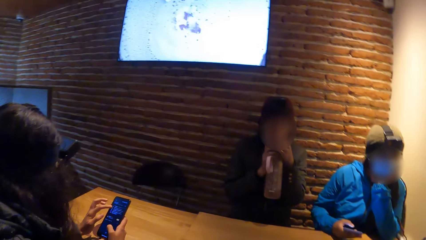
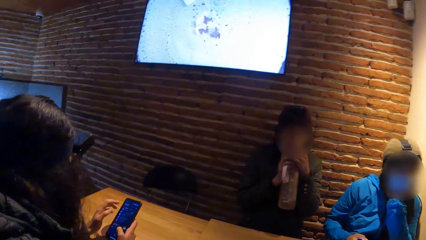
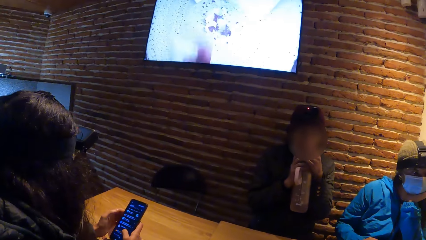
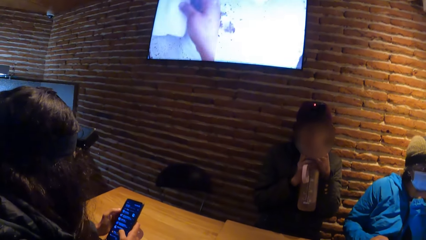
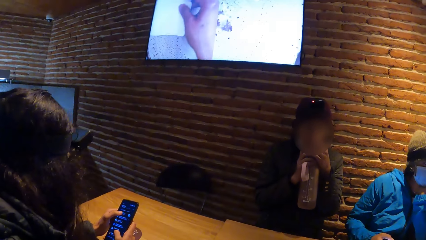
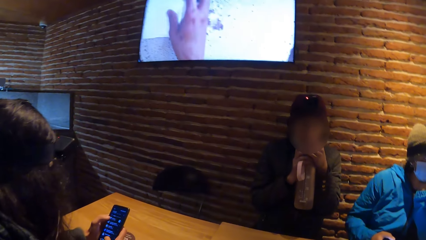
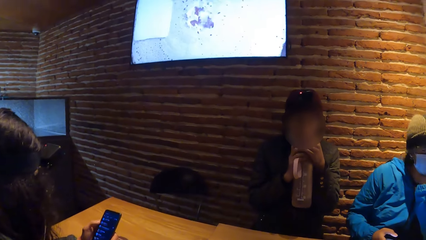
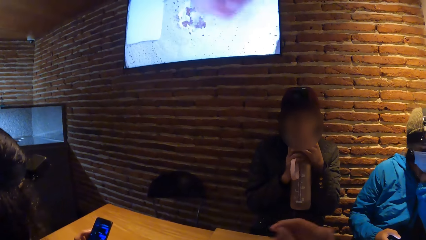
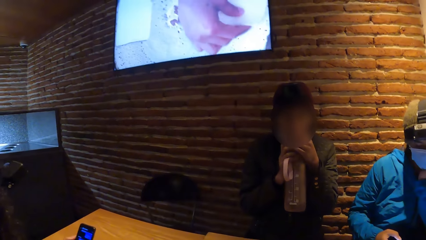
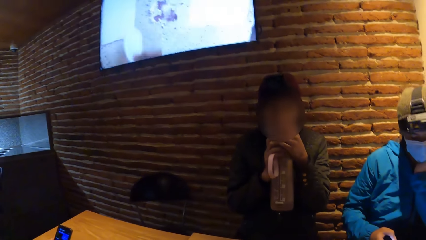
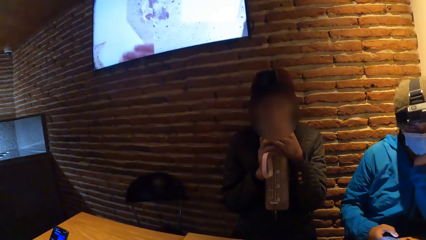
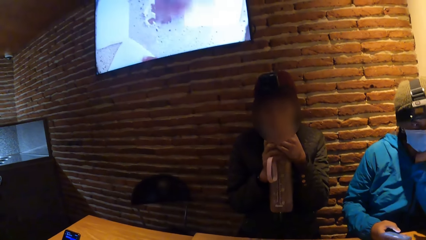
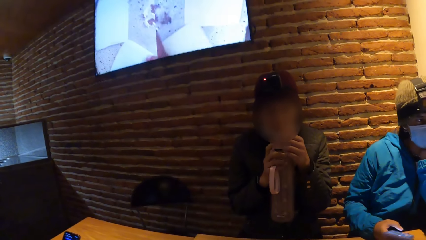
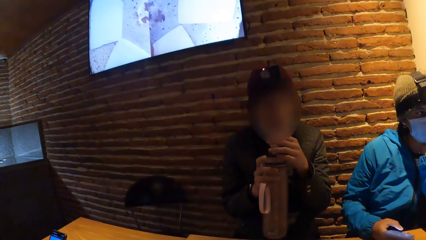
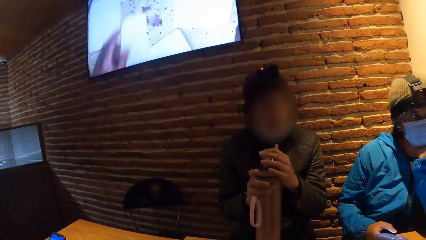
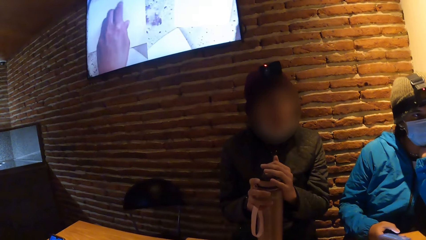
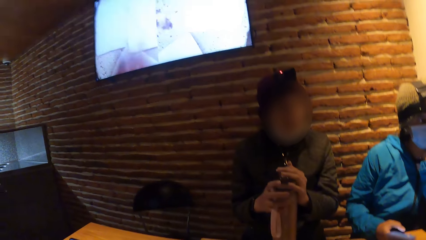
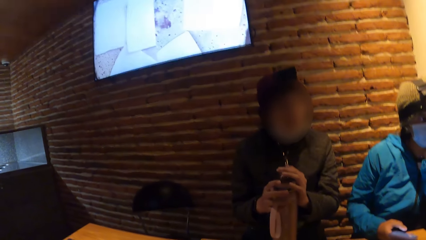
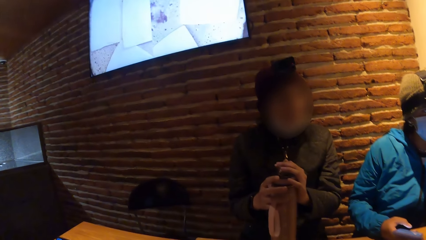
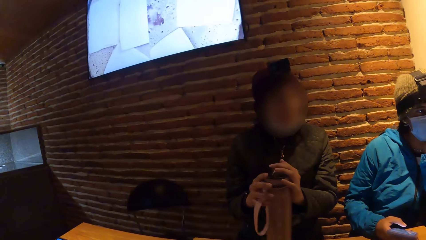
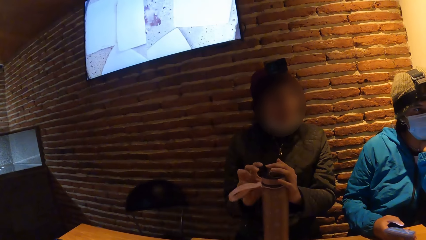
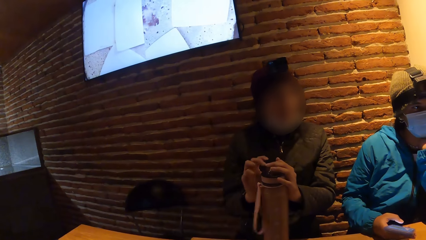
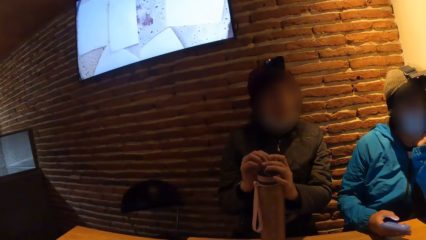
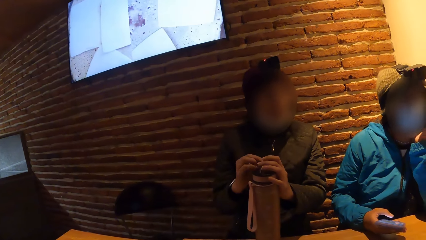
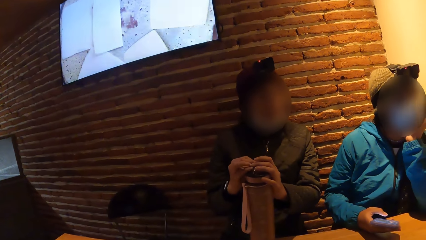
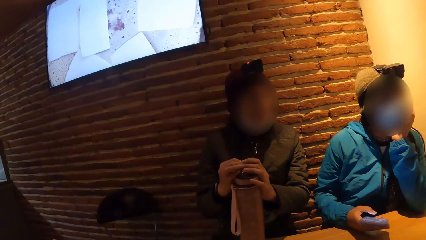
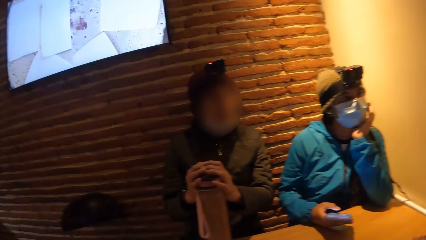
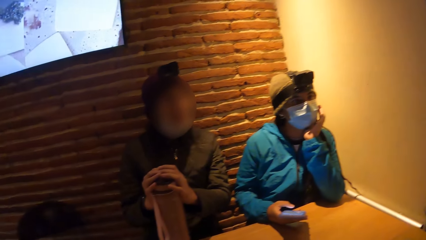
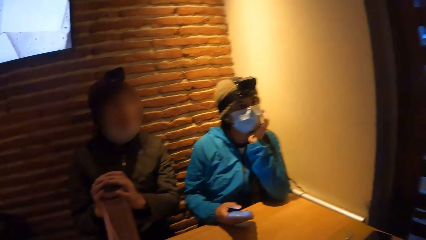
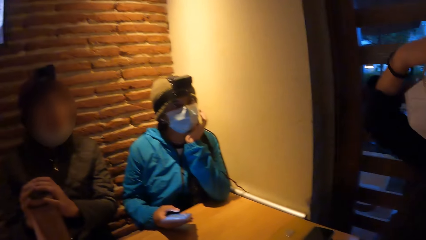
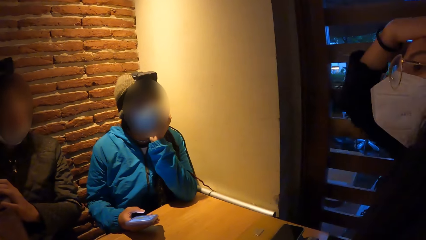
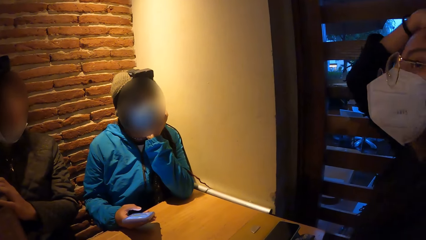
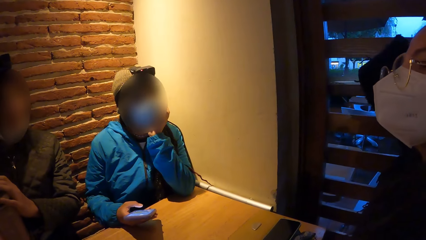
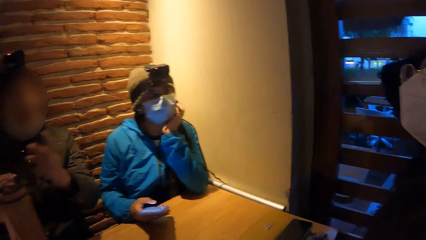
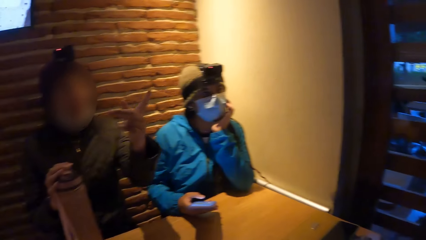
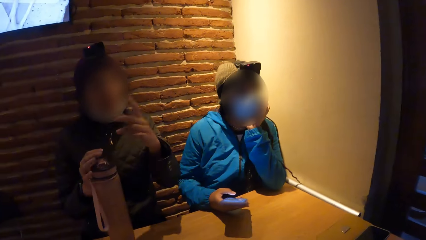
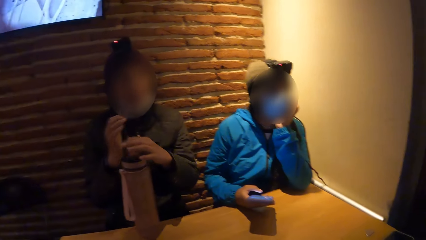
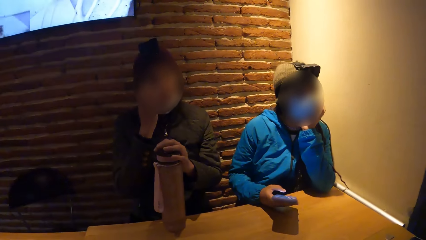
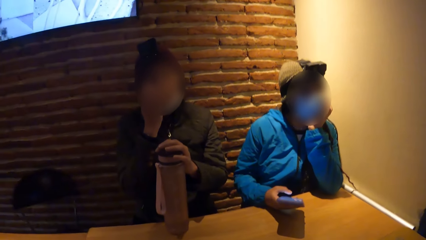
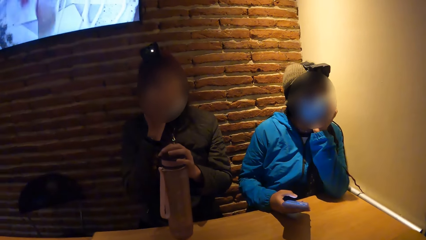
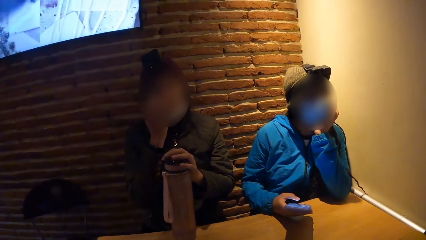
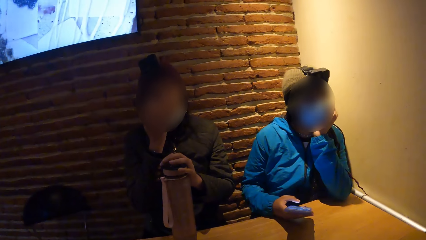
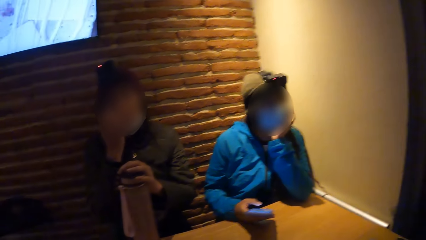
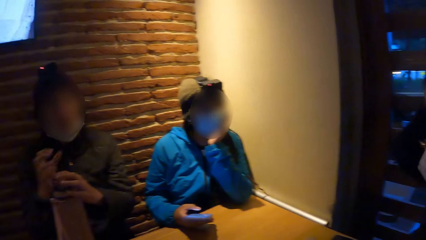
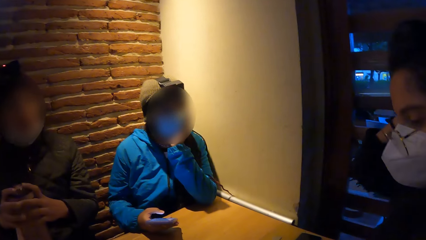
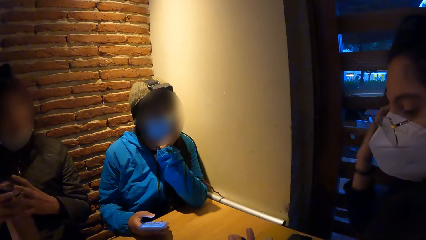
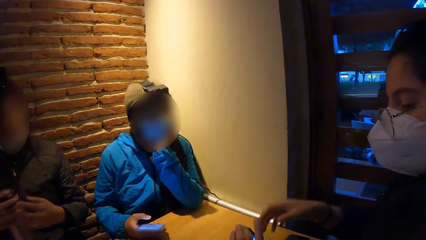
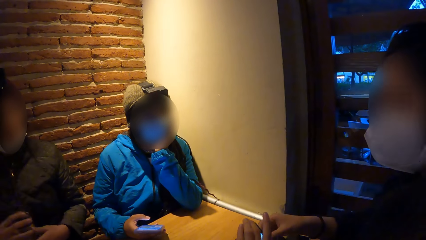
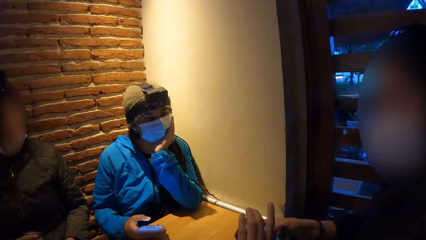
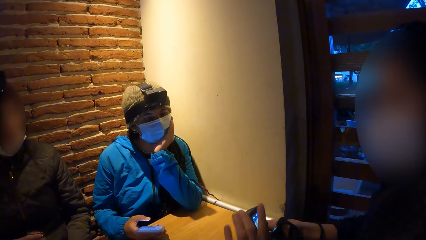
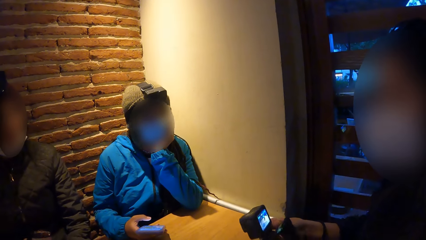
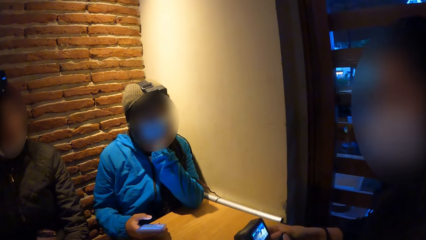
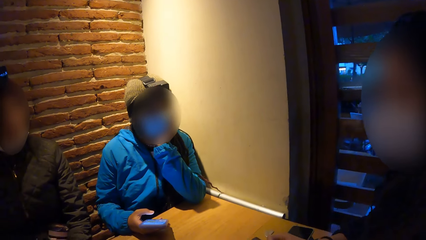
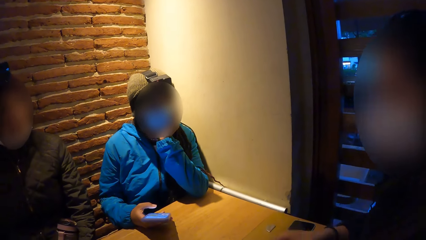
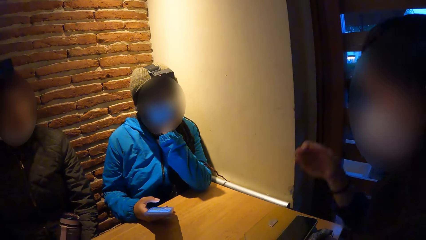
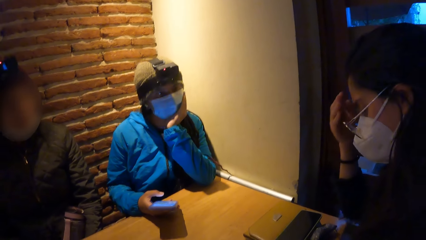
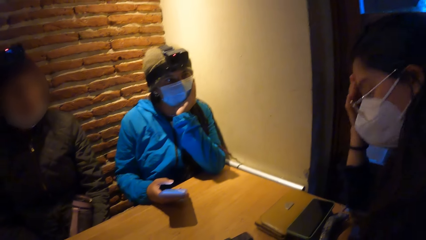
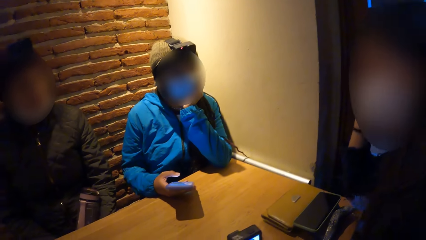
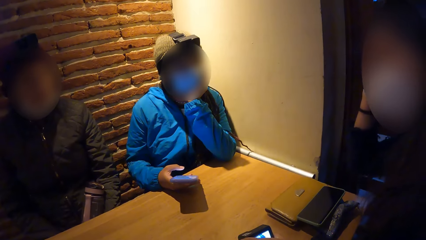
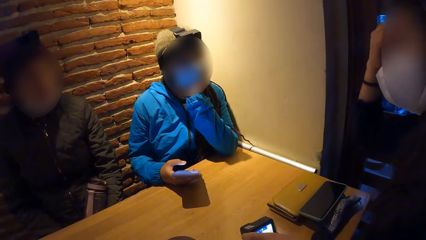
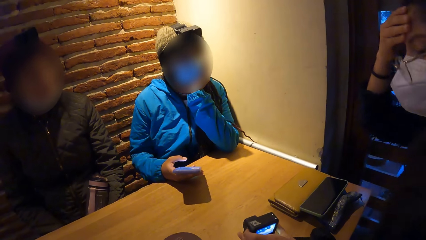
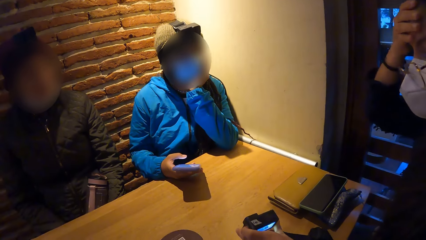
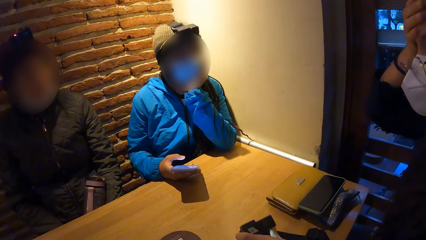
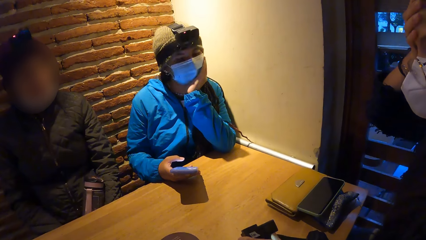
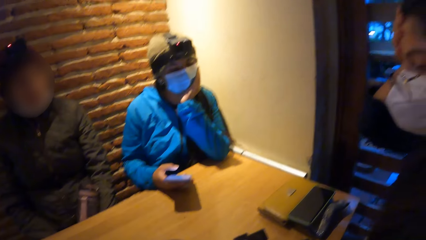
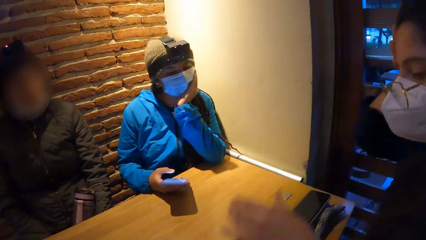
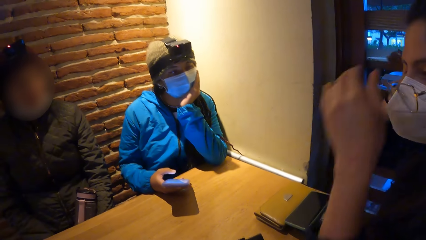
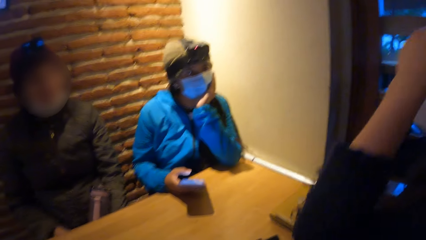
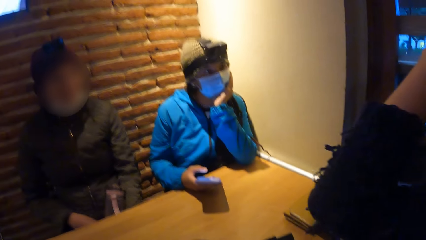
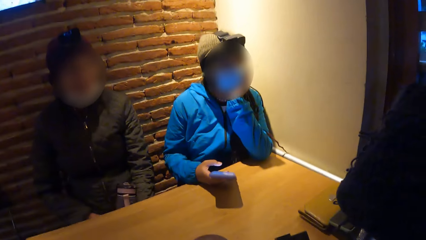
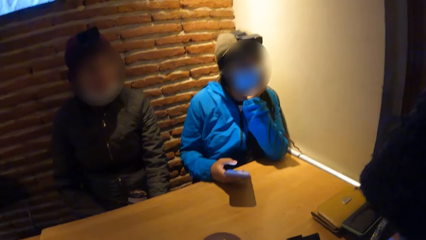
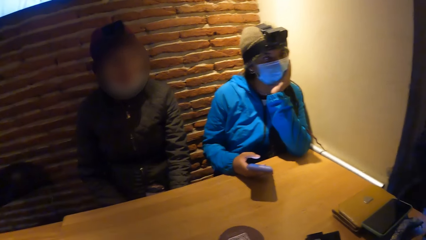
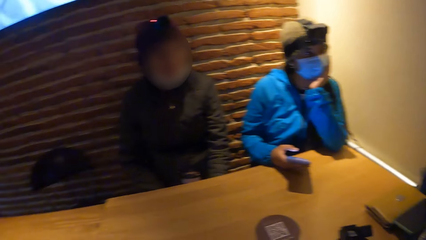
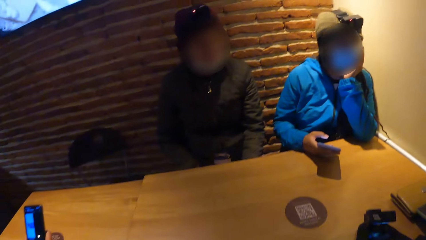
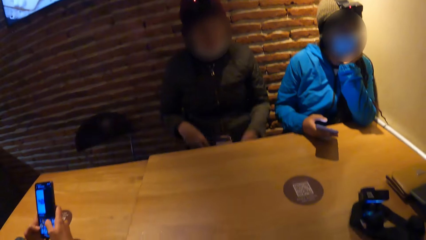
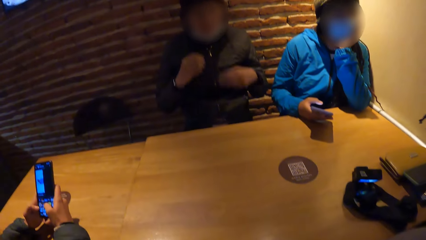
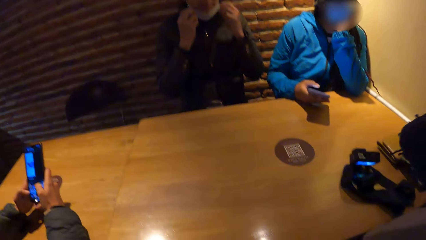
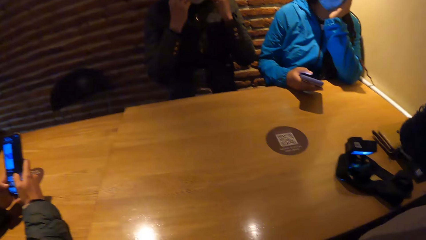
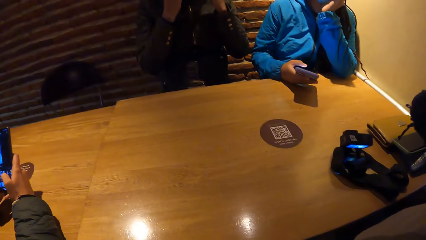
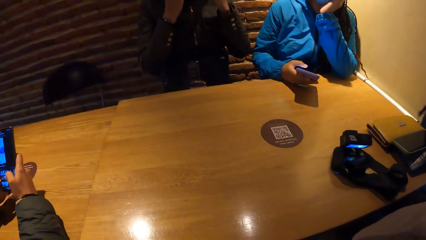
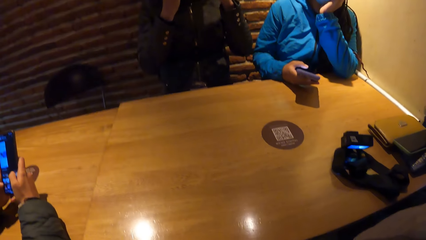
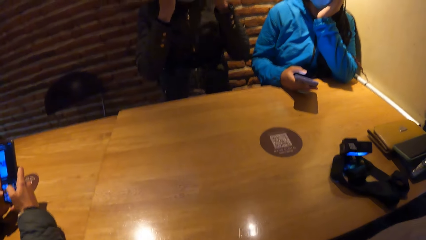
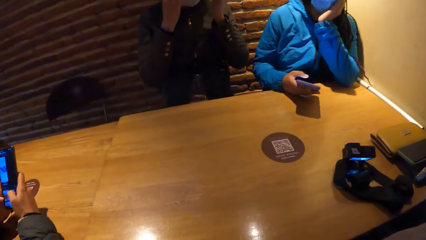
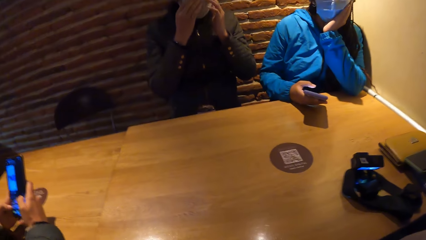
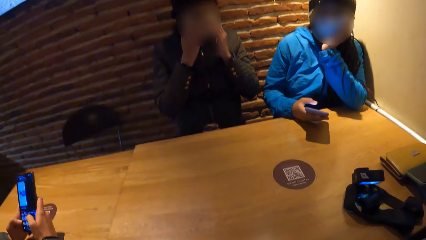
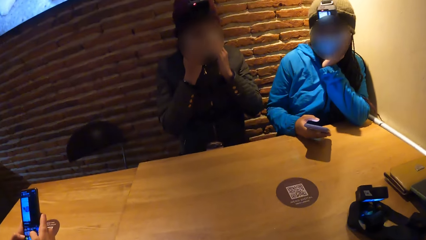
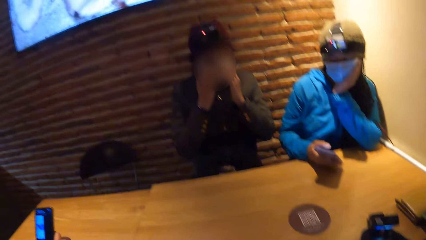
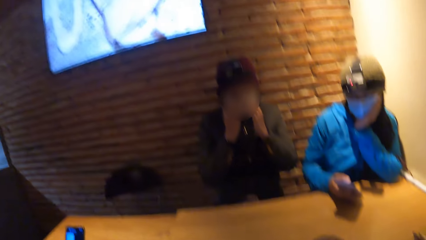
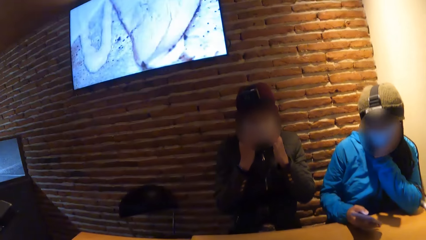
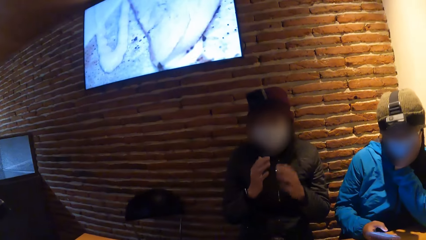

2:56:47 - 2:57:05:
A woman drinks something. The woman removes the water bottle from her mouth with both hands, closes the water bottle with her left hand, and drops the water bottle on the table with both hands. She points to something, touches her face with her right hand, and removes the water bottle from the table with both hands. Another woman touches her face with her right hand. The other woman touches her face with her left hand. The first woman touches her nose mask with both hands.
